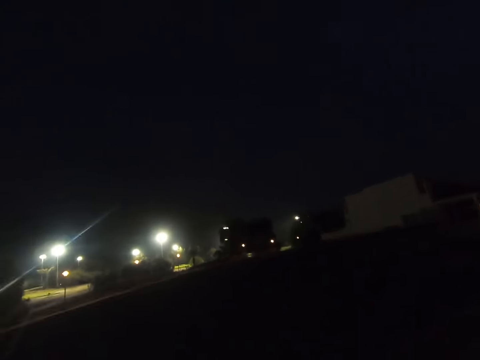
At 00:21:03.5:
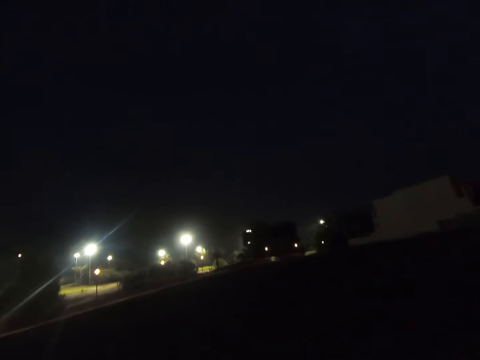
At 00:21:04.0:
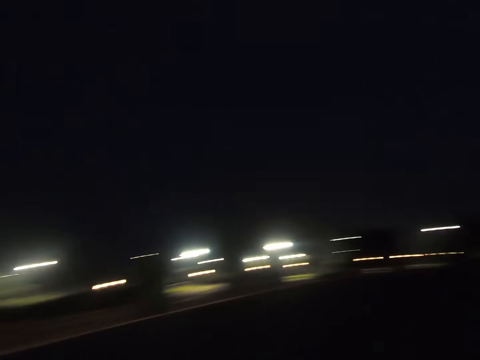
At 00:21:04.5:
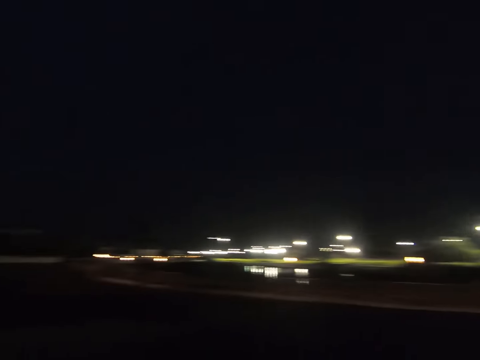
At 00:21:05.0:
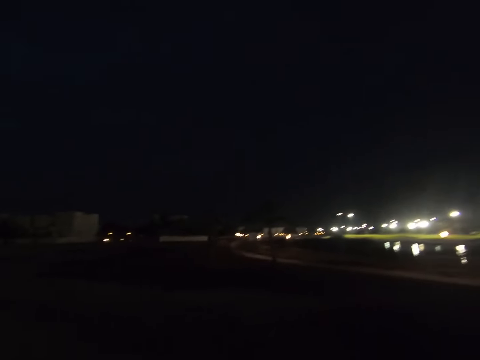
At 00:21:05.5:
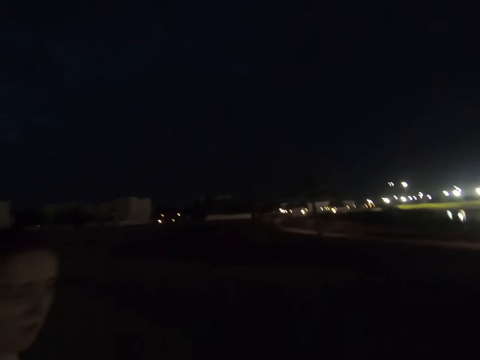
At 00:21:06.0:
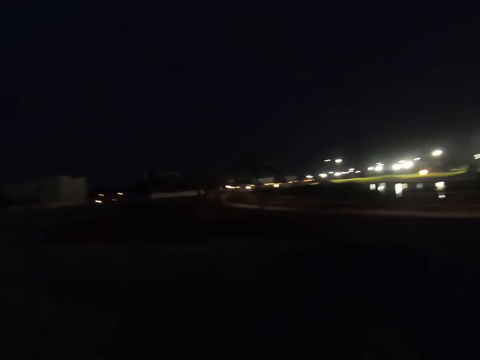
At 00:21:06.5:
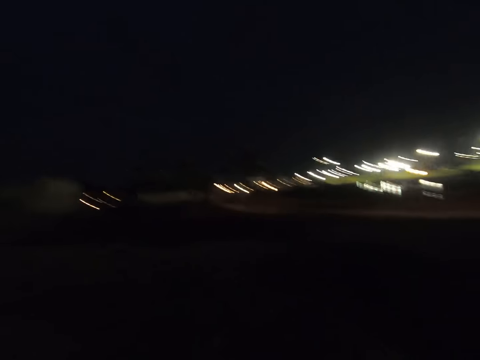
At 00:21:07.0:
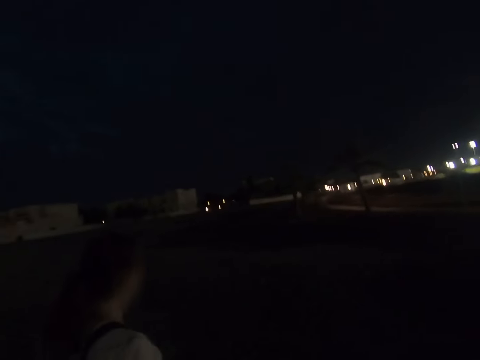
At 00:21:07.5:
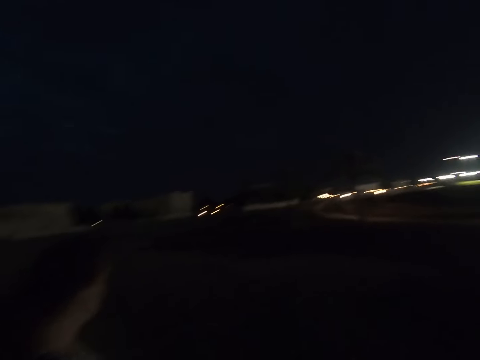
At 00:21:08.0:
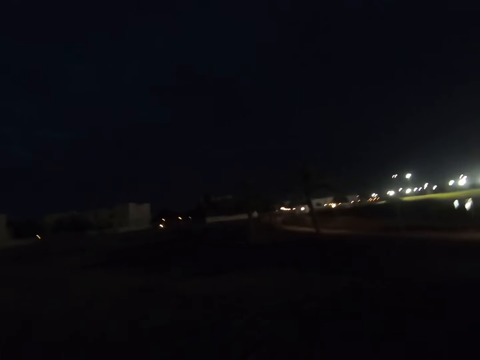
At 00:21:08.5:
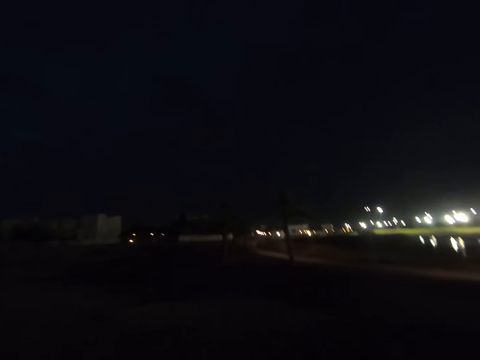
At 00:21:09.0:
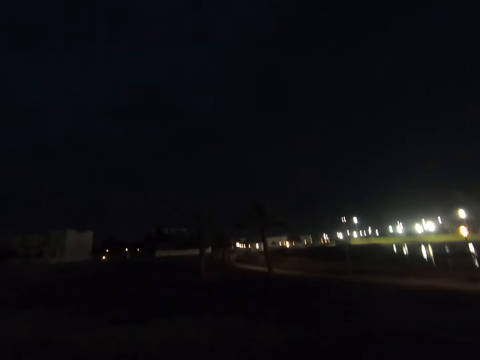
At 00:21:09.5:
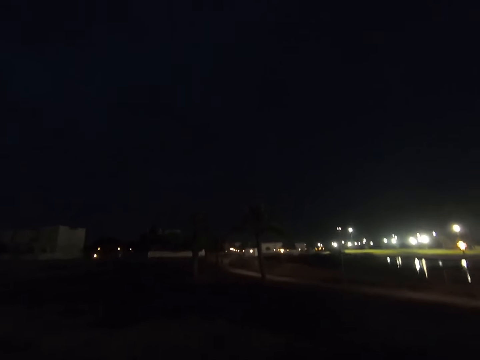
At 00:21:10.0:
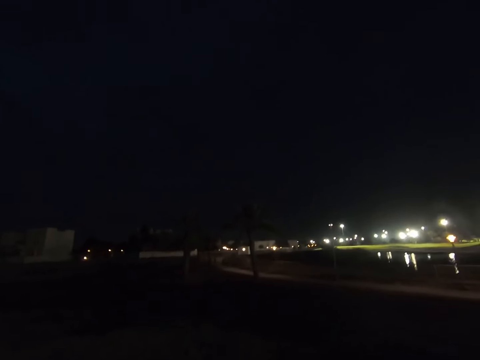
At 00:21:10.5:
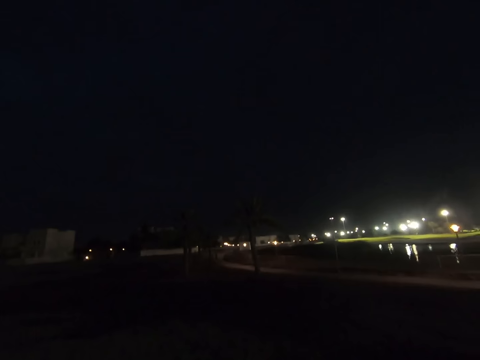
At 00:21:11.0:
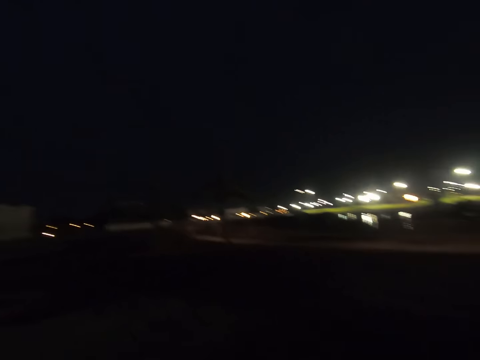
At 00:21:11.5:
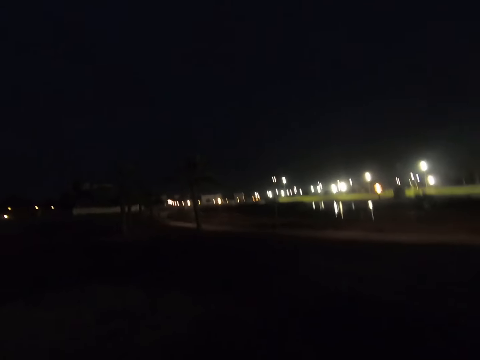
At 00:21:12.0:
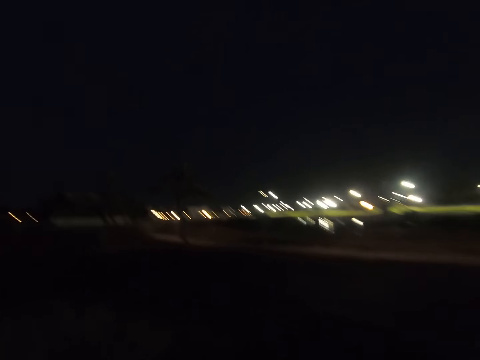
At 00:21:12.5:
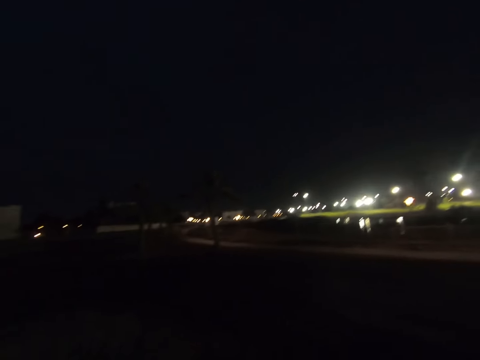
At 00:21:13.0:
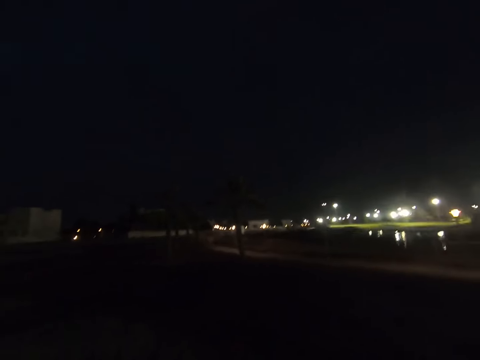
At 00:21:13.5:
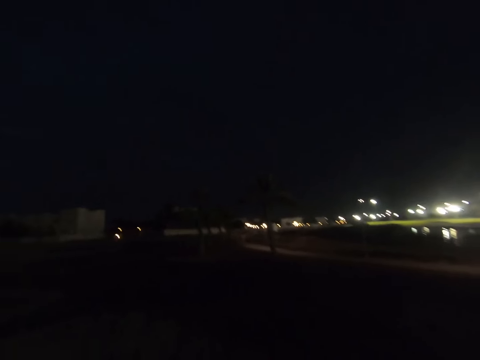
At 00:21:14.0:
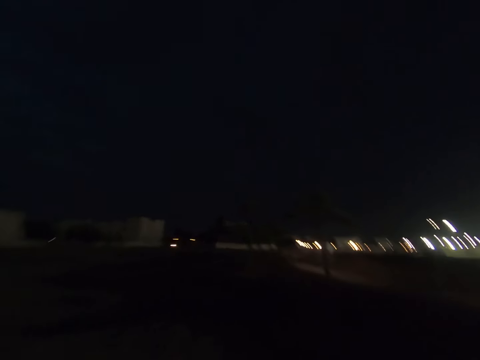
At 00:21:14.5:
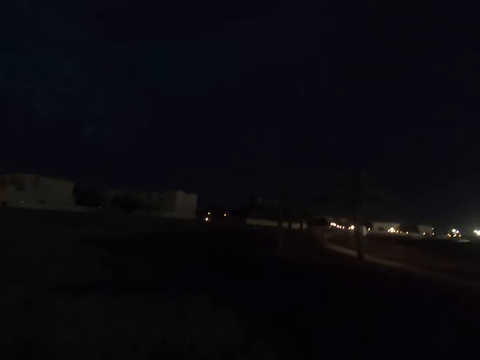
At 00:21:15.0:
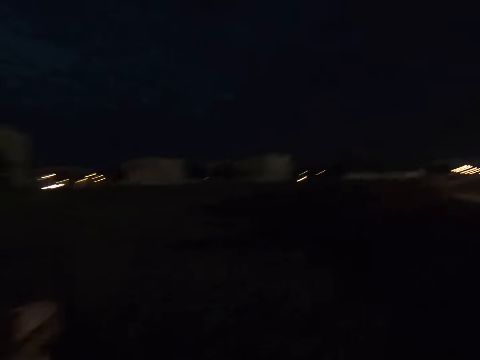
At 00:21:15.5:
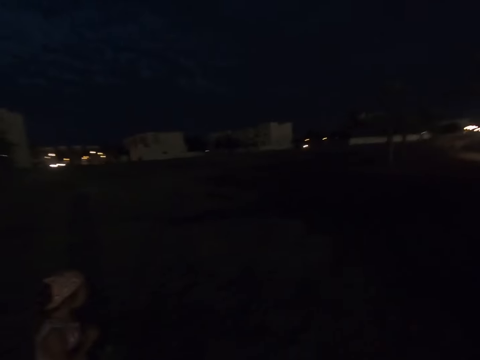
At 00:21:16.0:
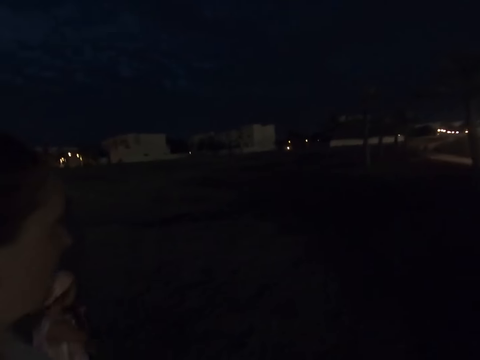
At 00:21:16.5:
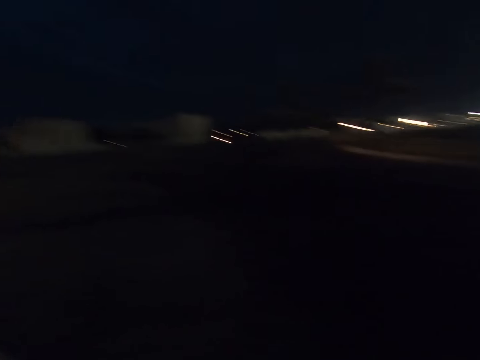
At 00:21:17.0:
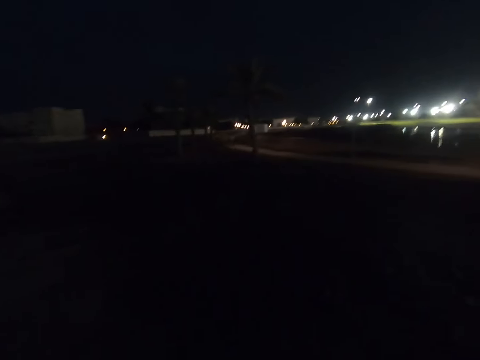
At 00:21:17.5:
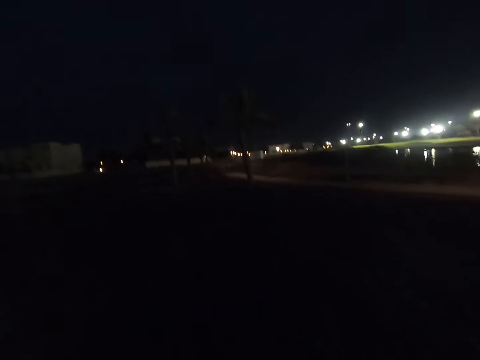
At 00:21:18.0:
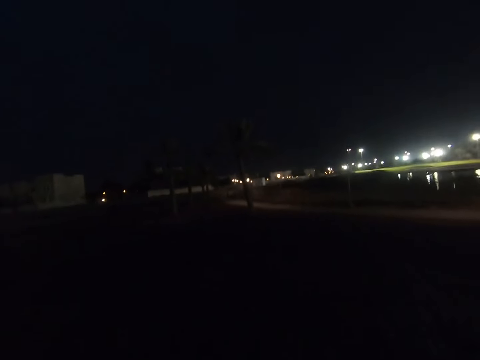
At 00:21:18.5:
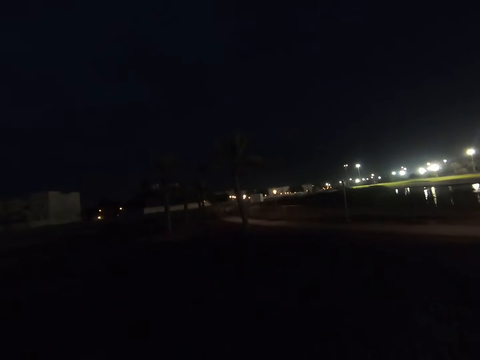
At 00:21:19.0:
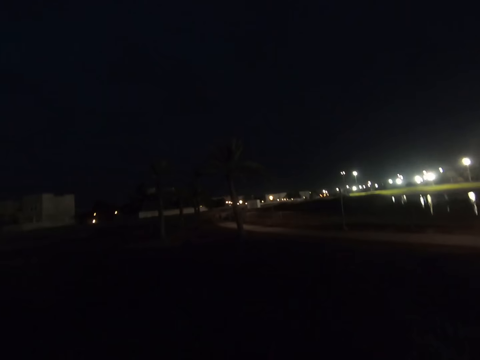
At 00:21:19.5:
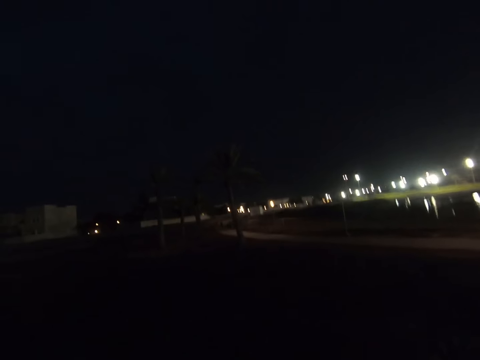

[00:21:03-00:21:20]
The camera wearer walks on the land alongside a woman. They look at a woman. They walk on the land. They walk on the land alongside the woman and a child. They look at another woman and the woman. They walk on the land.

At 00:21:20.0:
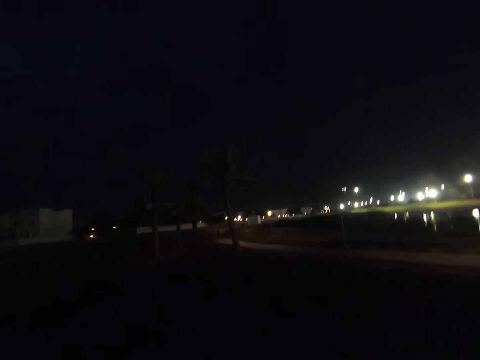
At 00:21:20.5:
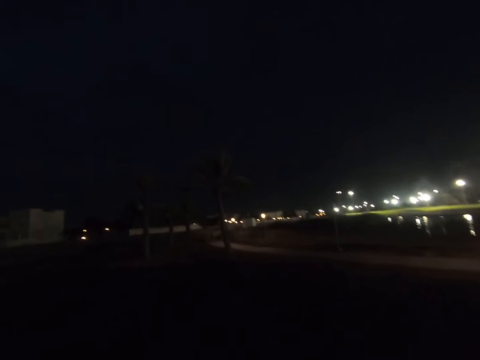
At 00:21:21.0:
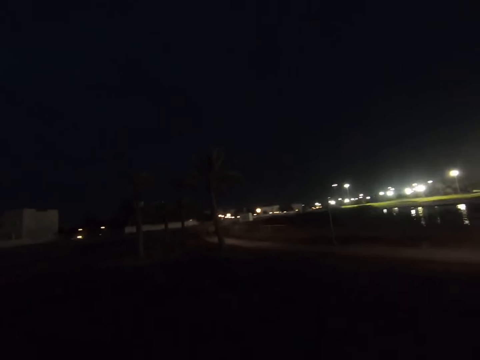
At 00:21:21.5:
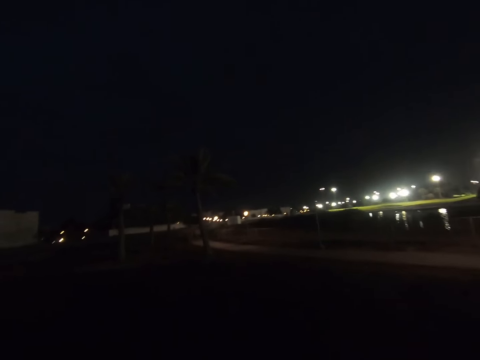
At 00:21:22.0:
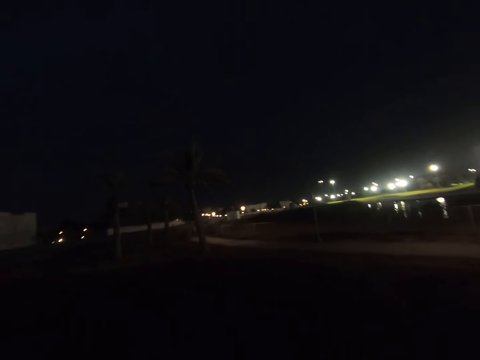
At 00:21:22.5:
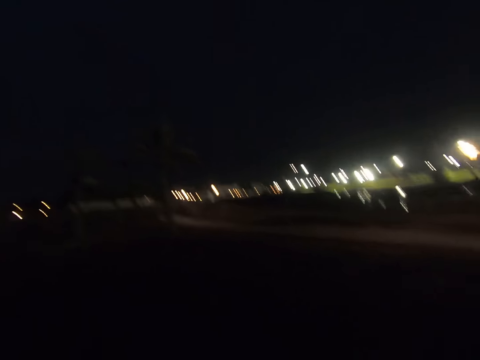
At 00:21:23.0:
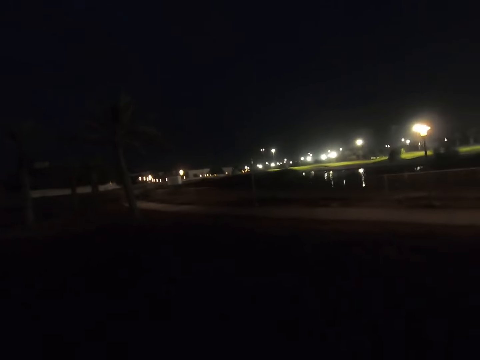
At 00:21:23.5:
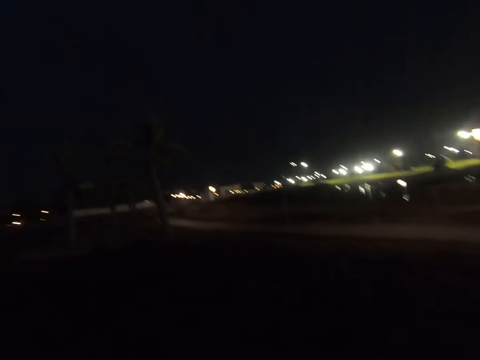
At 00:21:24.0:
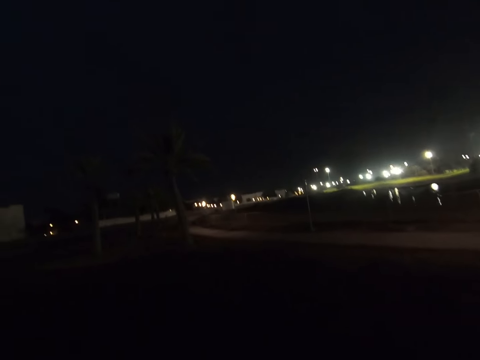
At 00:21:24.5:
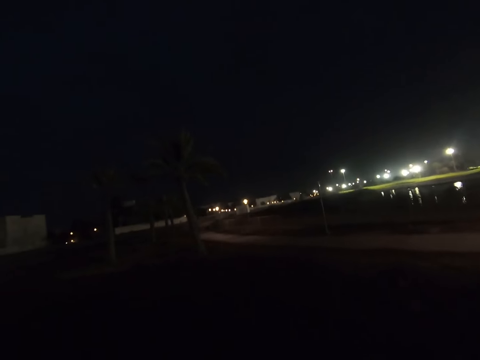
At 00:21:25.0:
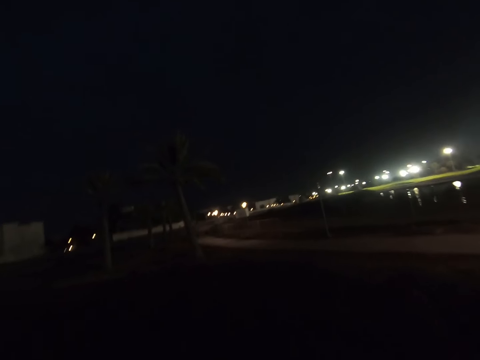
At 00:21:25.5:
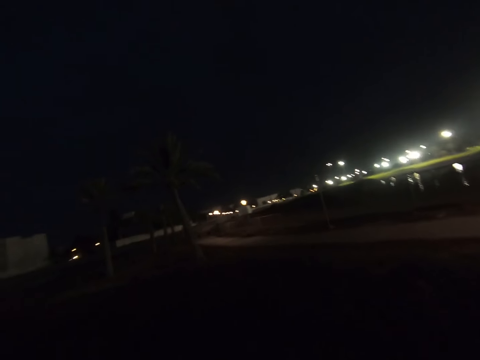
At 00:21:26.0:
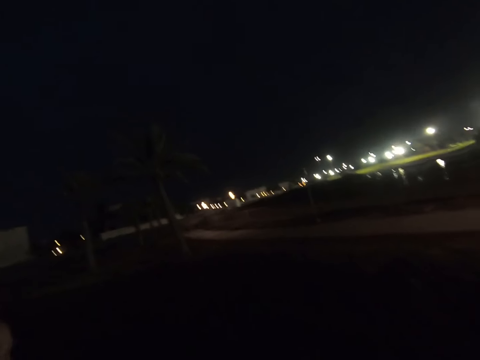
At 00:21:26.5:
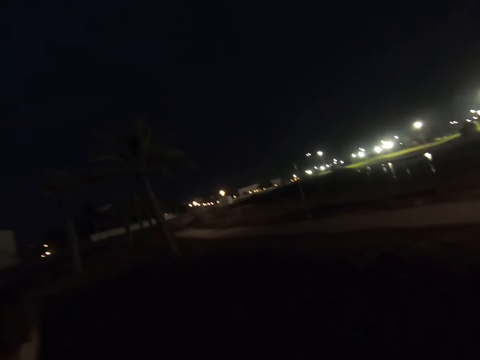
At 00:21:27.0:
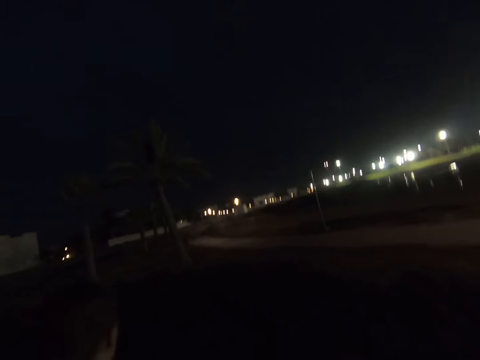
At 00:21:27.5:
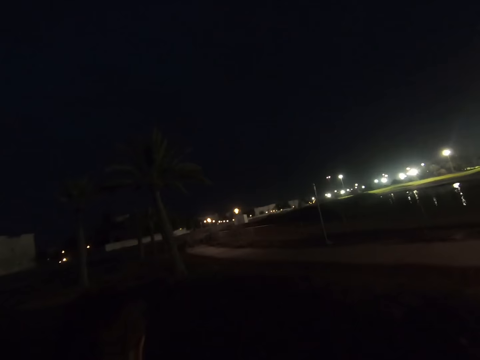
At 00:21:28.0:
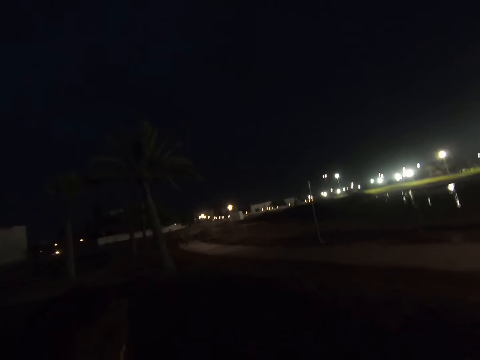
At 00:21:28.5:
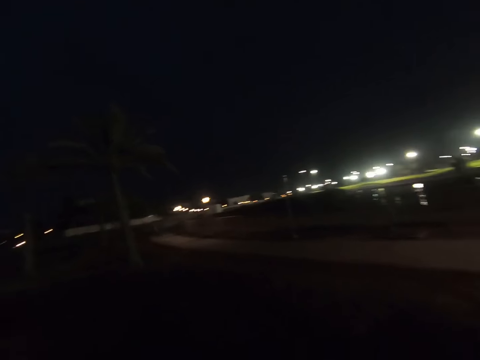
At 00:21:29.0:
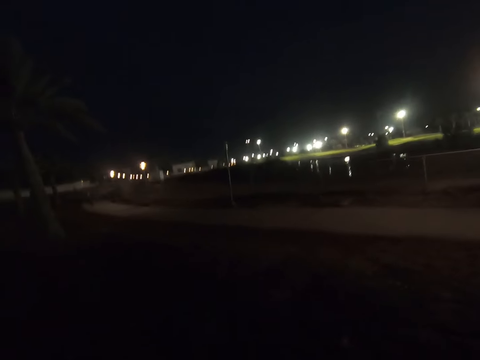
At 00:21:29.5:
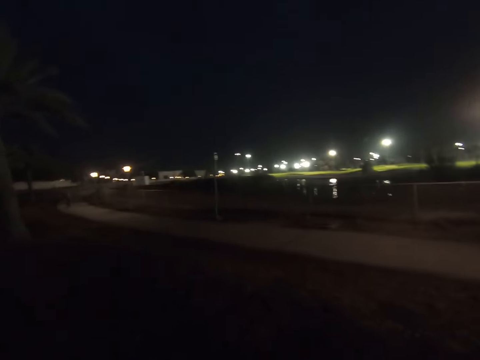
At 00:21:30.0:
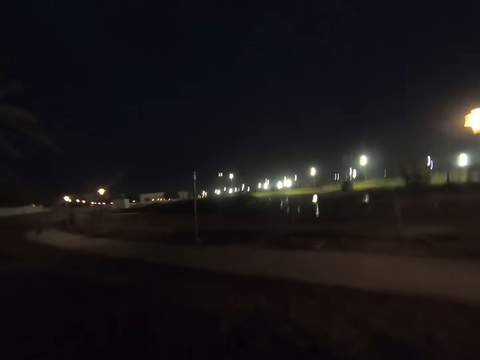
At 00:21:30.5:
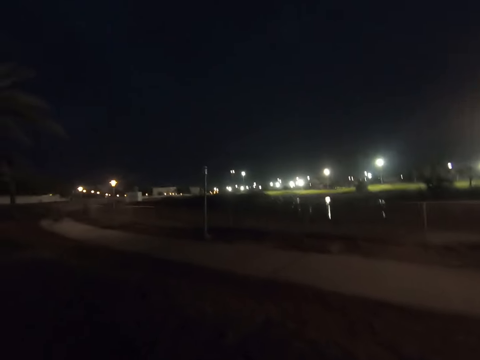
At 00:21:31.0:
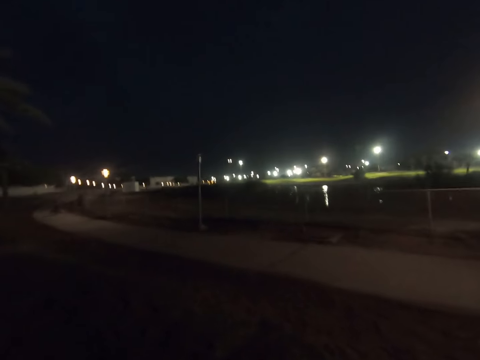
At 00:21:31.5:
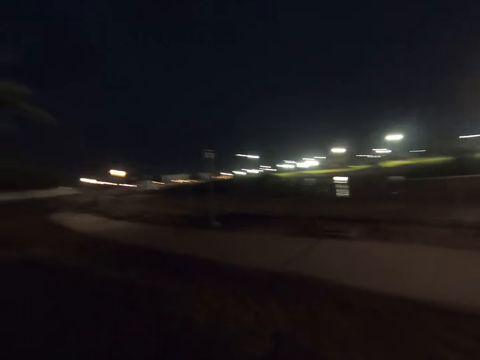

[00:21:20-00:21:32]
The camera wearer walks around. They look around. They walk around.
